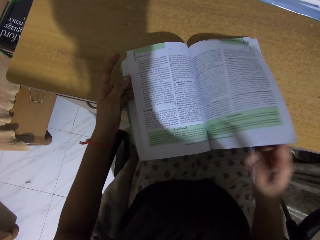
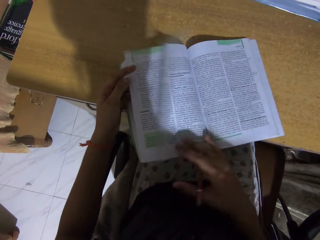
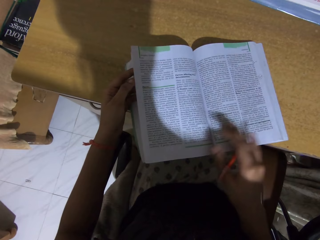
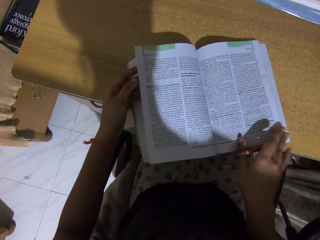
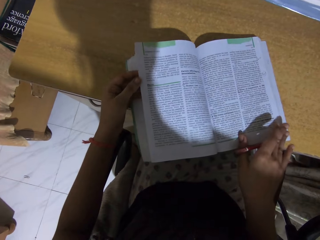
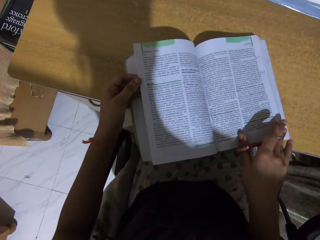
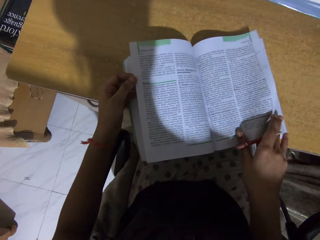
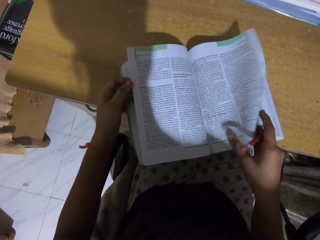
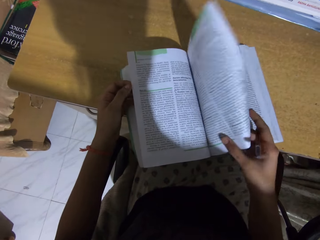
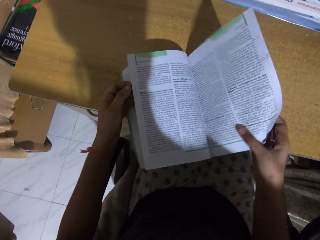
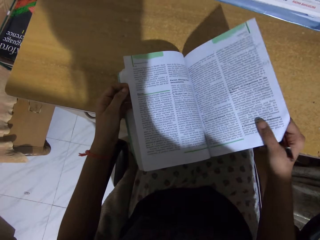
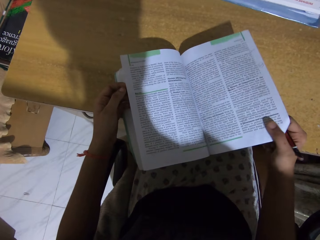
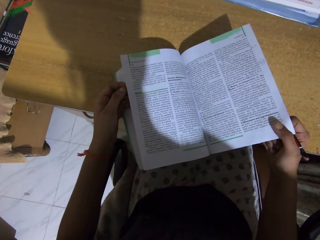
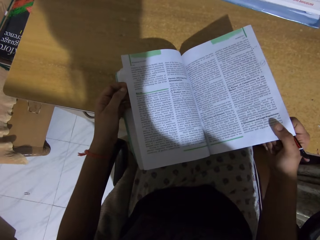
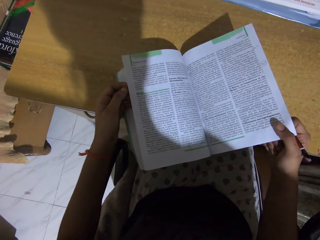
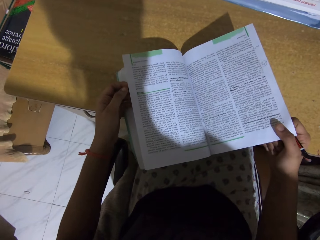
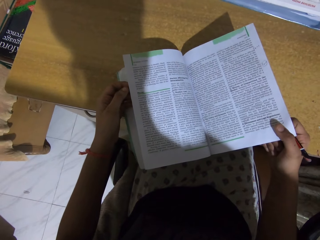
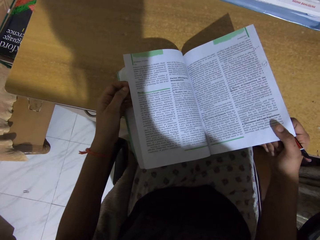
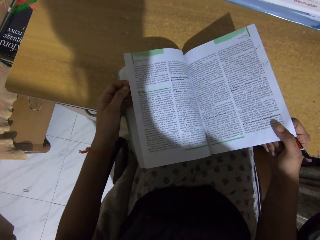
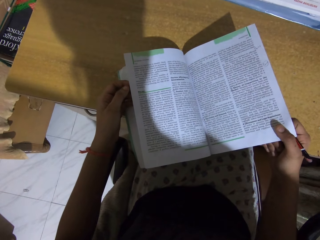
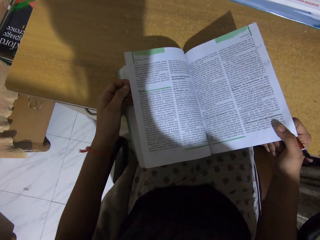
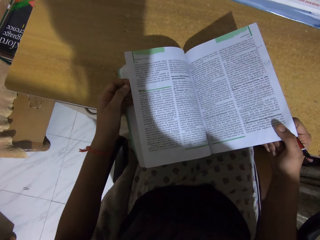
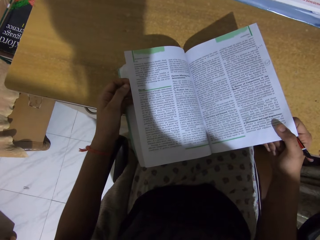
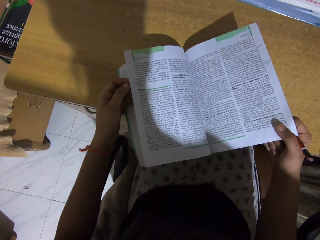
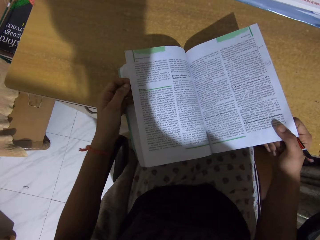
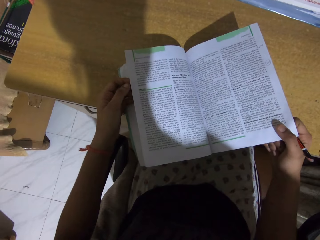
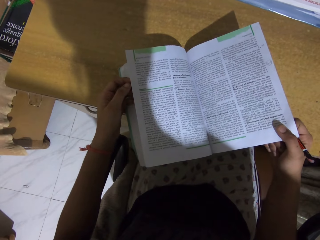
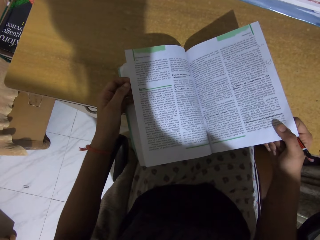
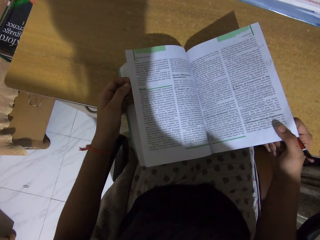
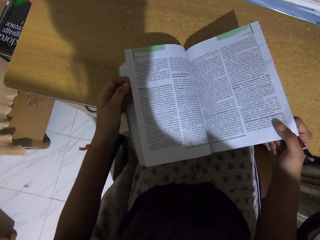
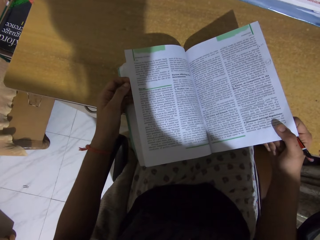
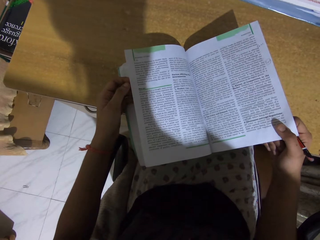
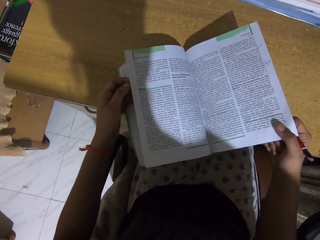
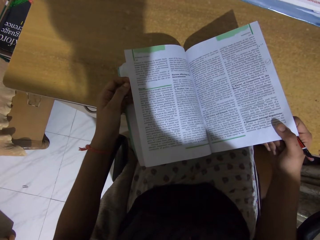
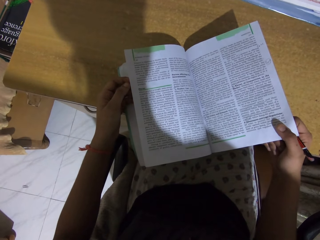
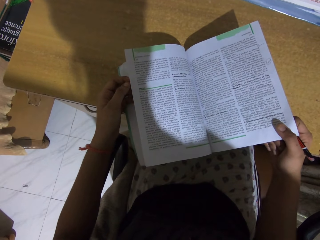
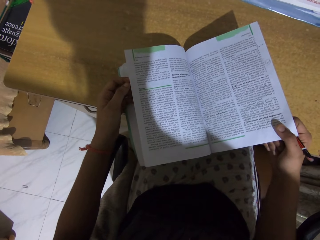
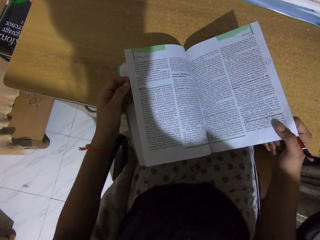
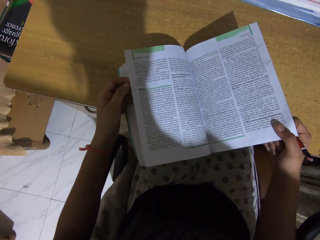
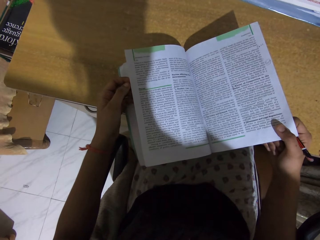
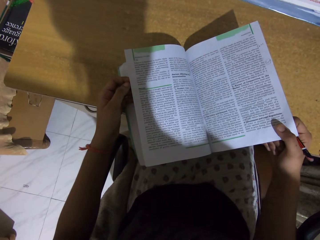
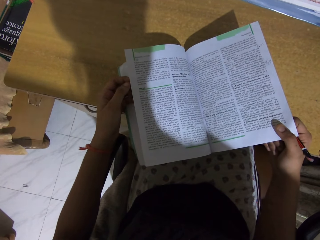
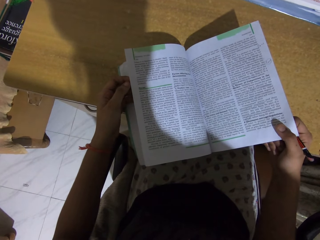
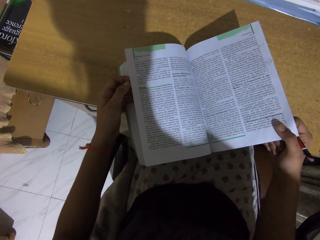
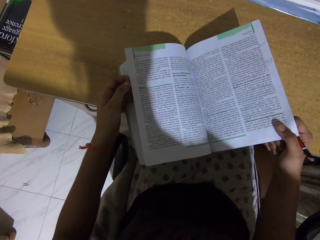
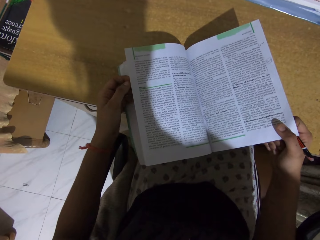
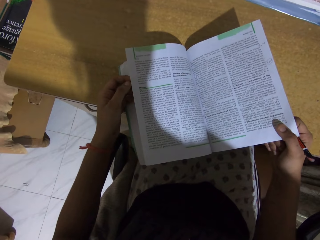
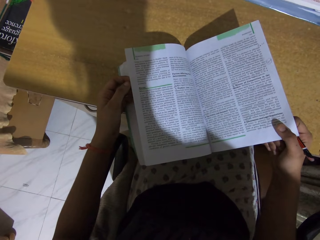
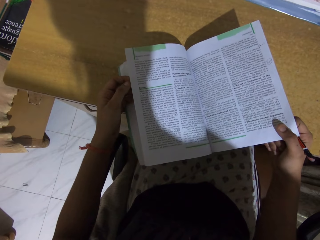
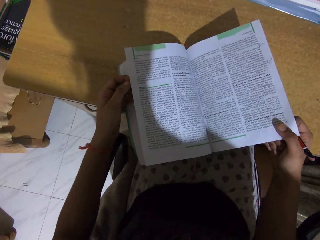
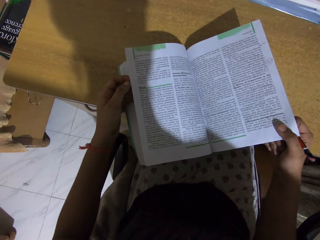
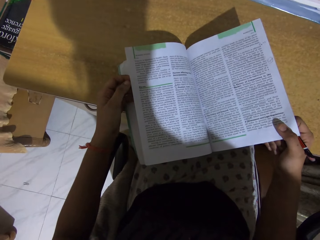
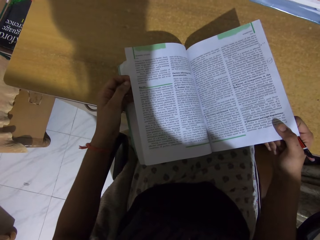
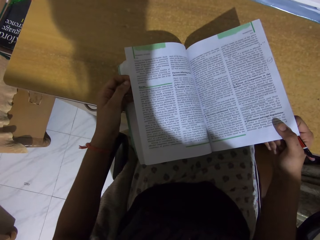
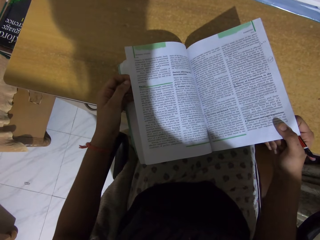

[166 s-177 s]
The camera wearer reads the book. They read the book again.

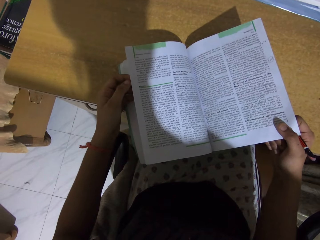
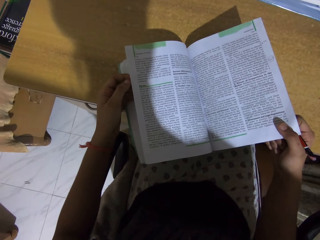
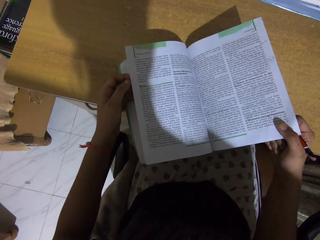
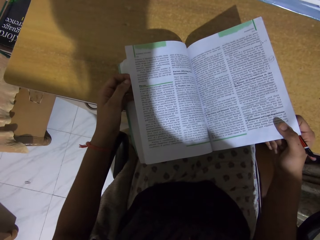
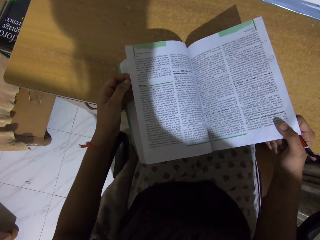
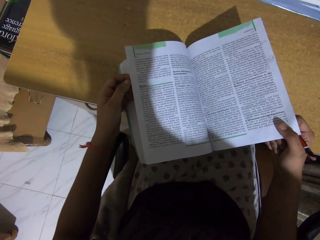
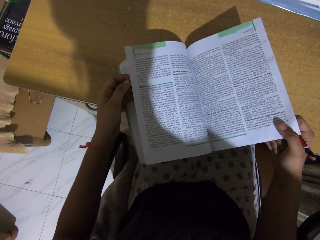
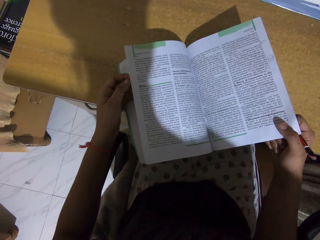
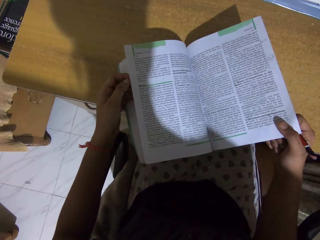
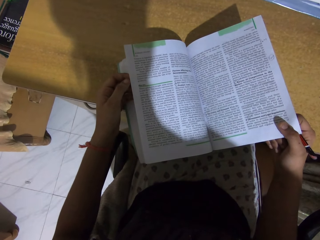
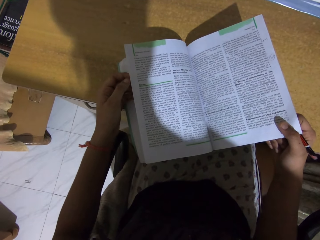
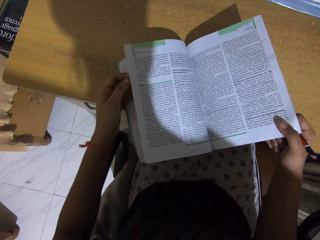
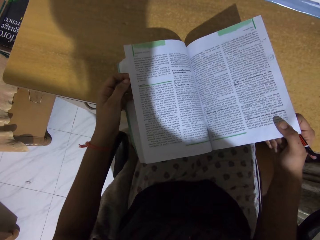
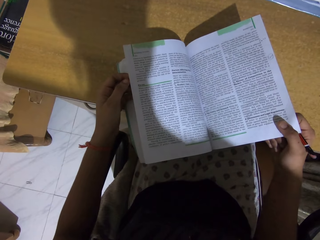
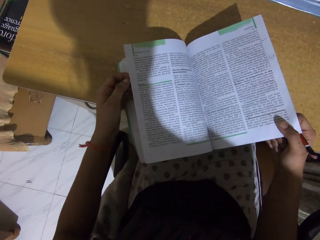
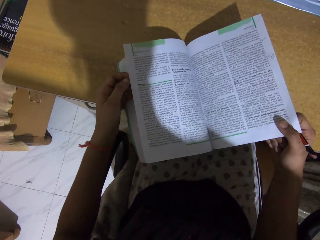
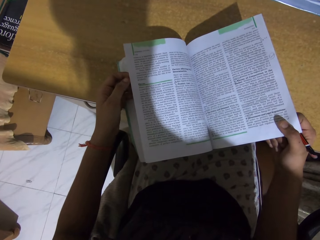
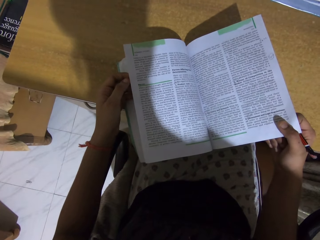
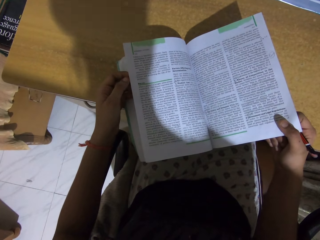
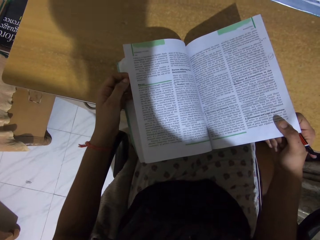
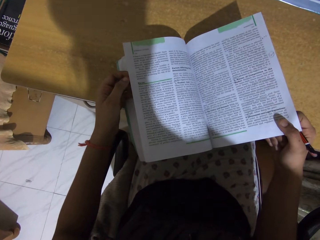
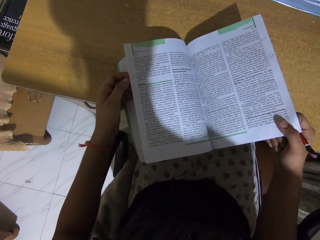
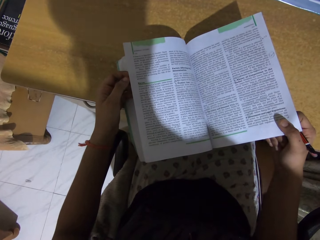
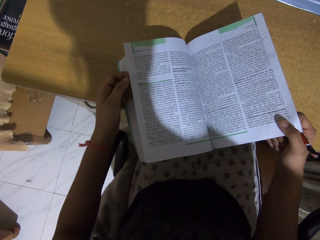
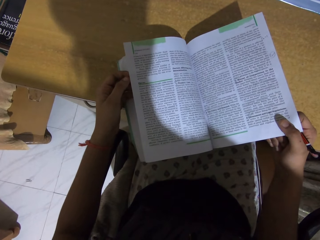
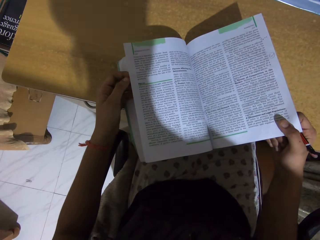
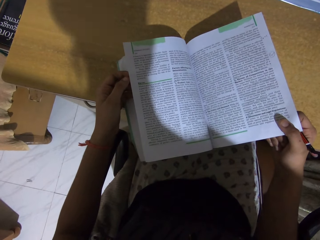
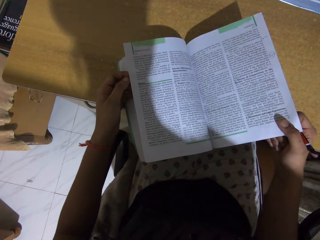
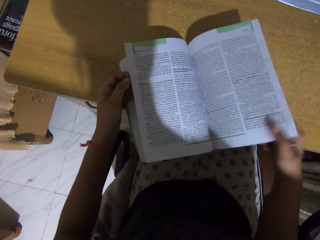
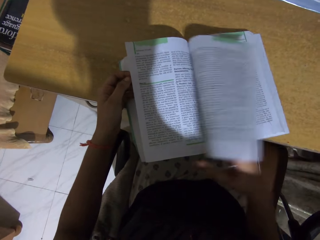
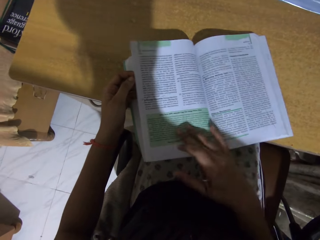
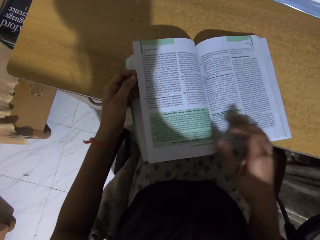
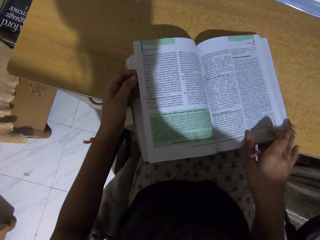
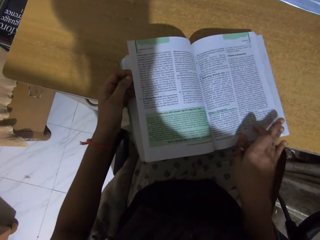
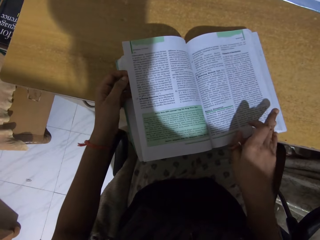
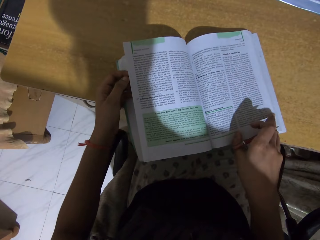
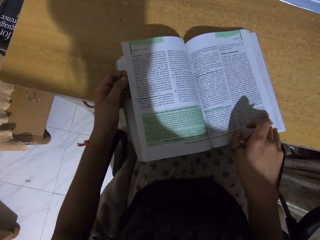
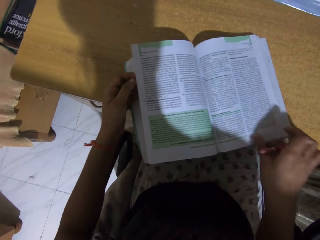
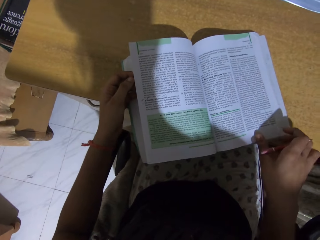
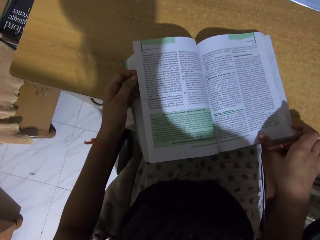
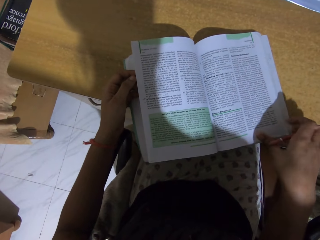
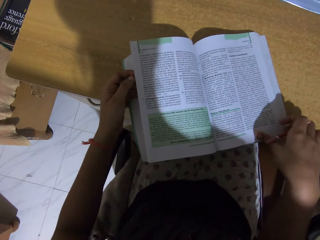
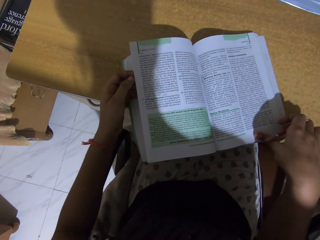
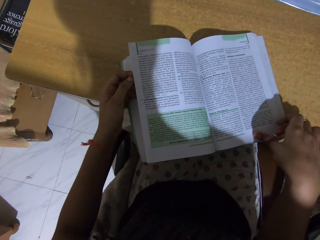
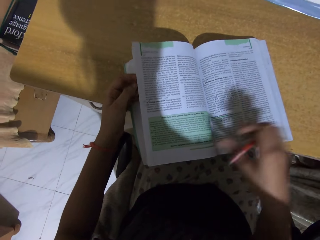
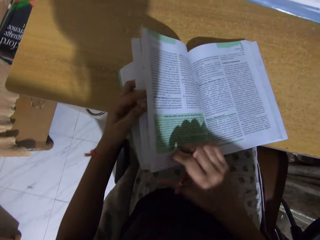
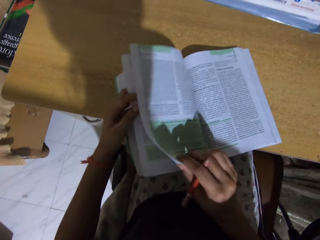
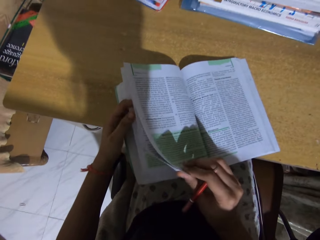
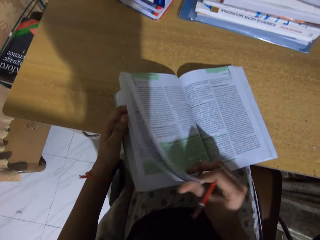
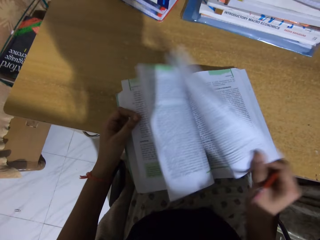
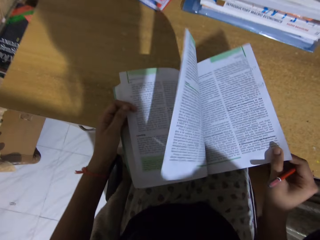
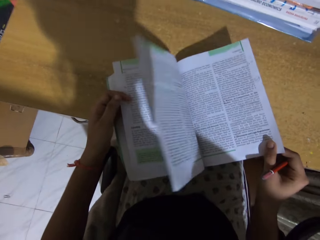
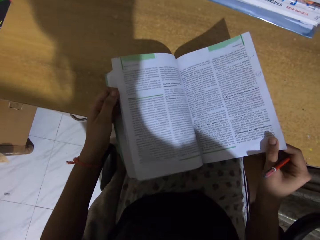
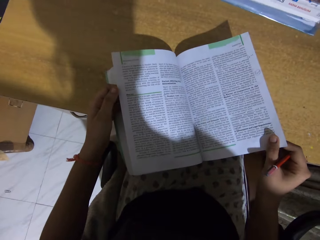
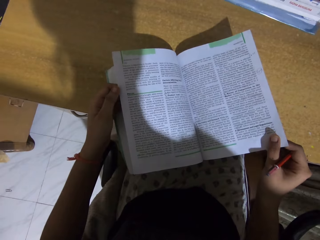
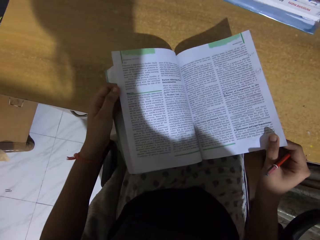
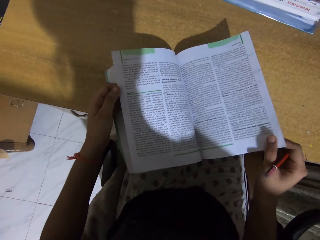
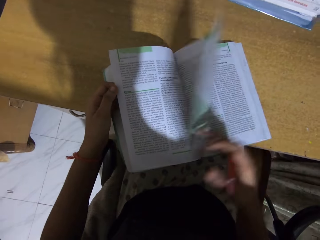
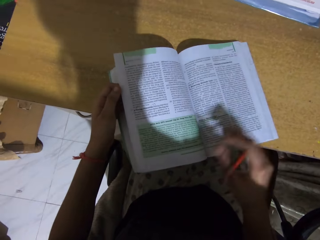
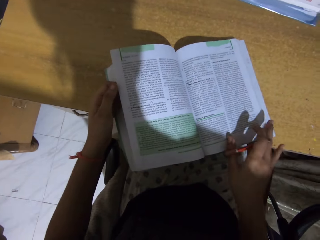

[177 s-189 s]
The camera wearer turns the pages of a book.
